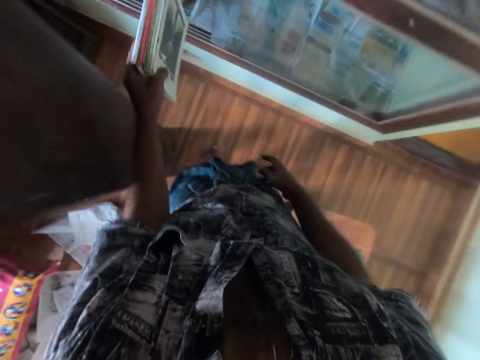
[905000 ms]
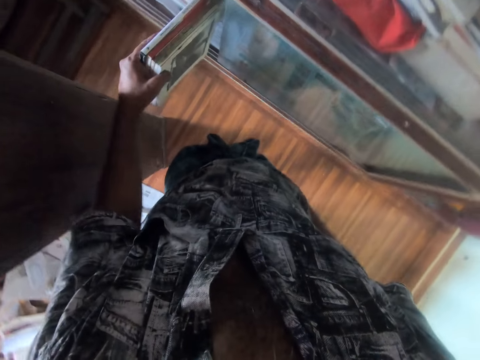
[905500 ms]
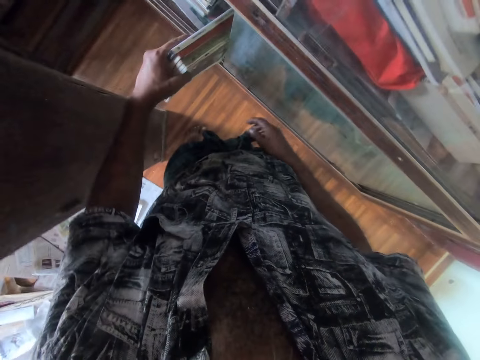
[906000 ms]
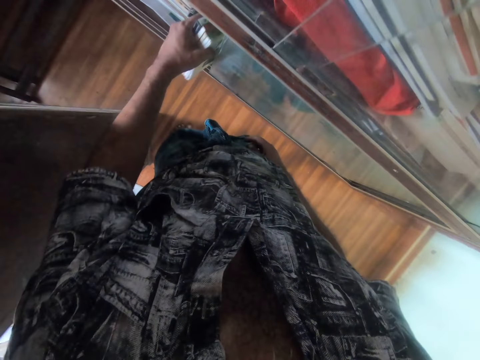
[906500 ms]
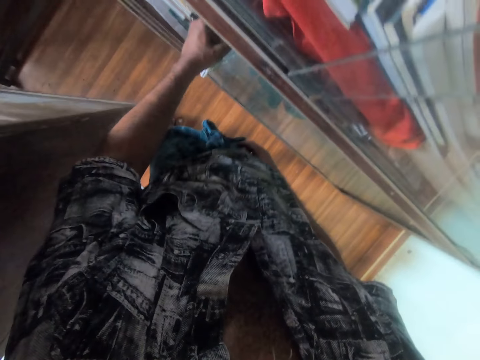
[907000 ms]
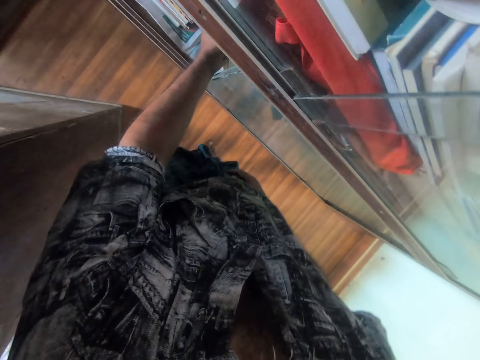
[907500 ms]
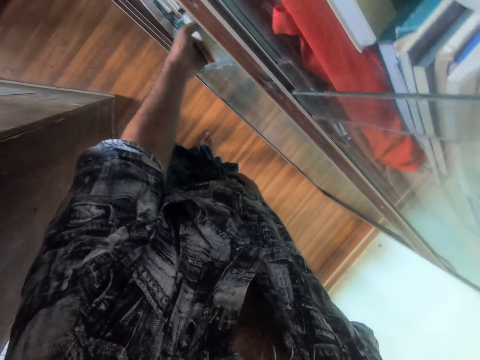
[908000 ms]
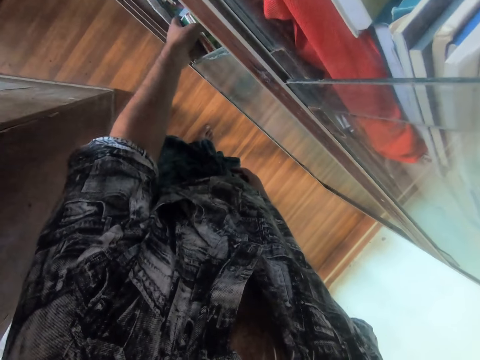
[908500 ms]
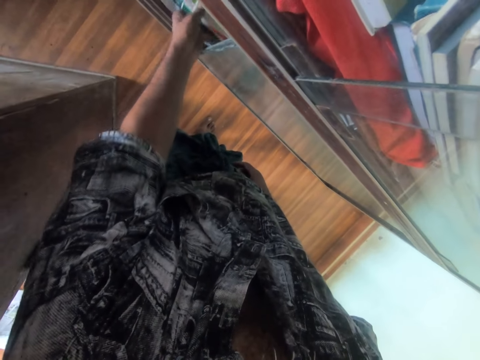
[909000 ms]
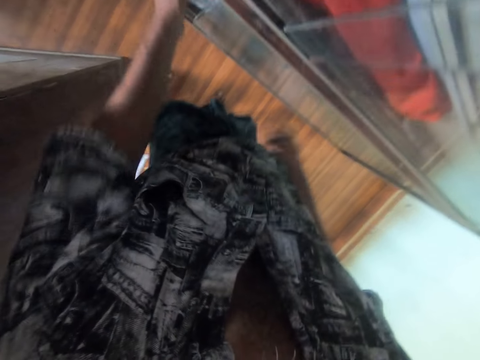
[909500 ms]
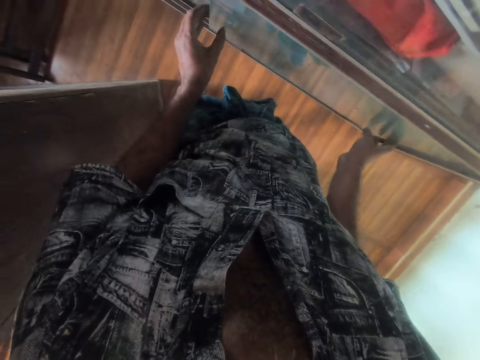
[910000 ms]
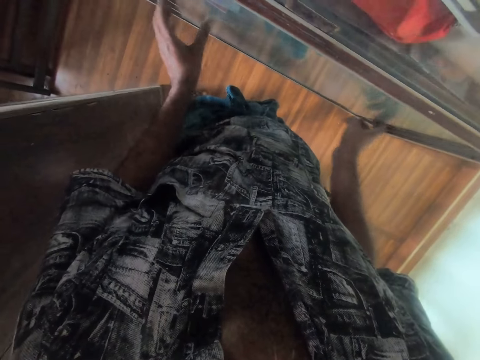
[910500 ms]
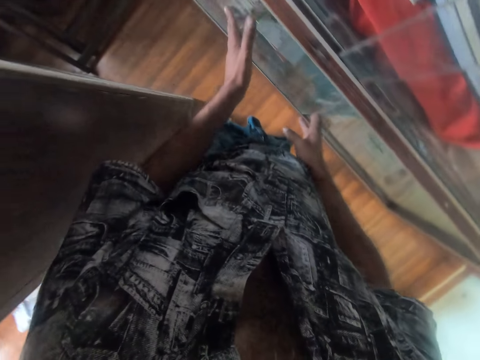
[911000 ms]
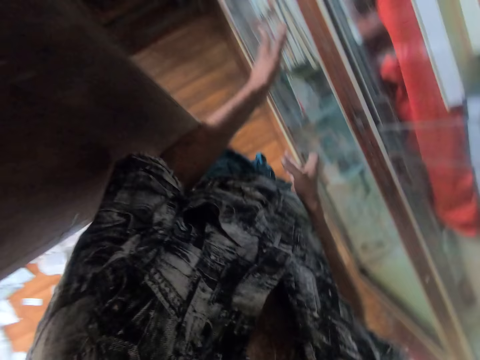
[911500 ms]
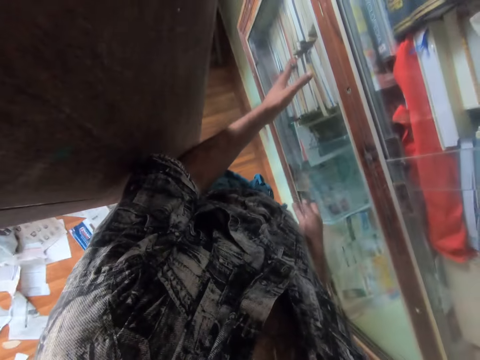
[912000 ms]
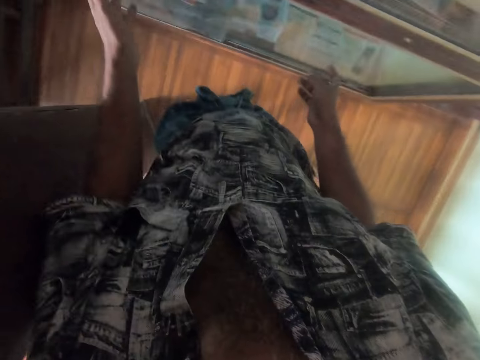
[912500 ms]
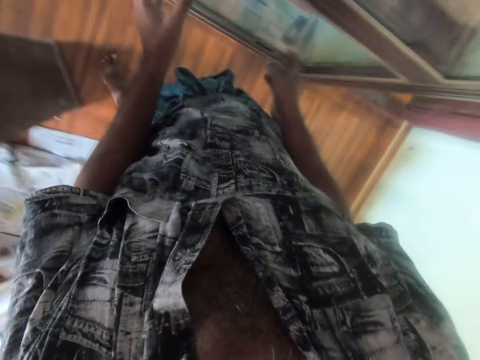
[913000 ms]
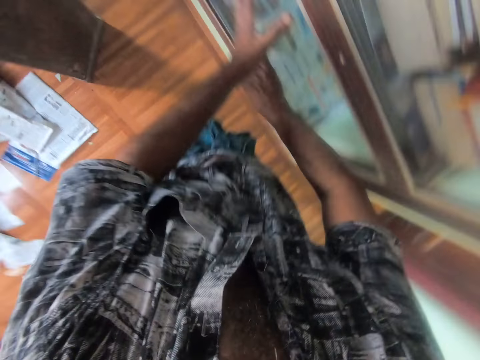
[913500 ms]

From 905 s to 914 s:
The camera wearer places the books in the book shelf with his left hand. He shuts a glass of the book shelf with both hands.

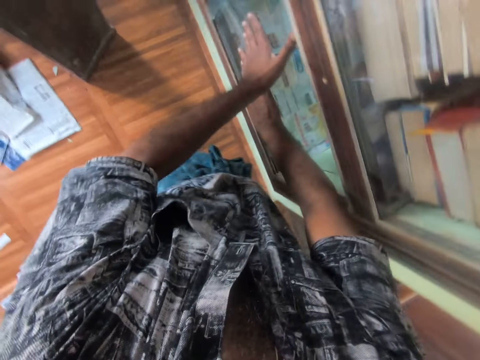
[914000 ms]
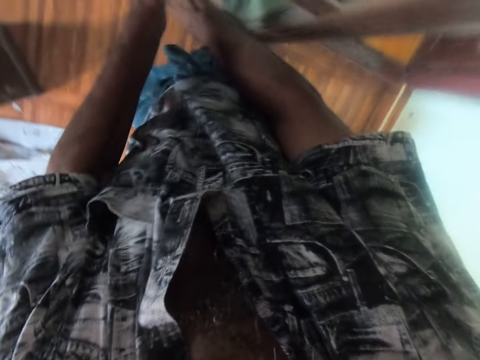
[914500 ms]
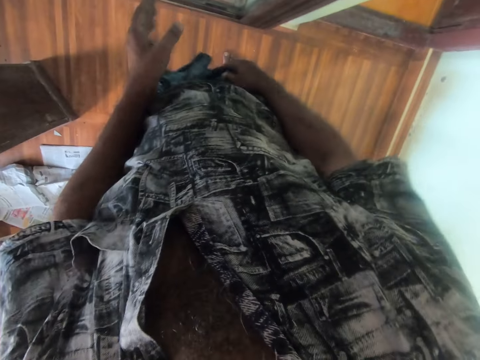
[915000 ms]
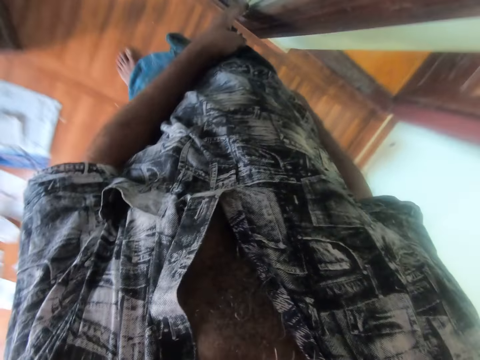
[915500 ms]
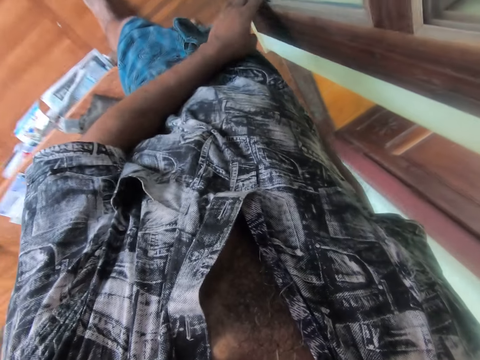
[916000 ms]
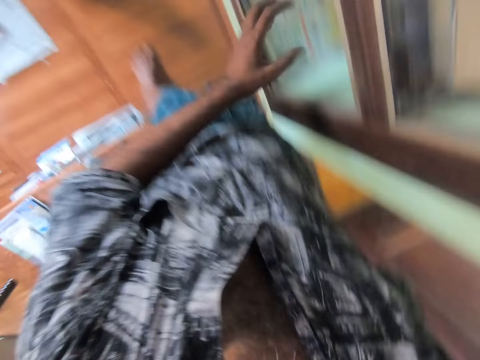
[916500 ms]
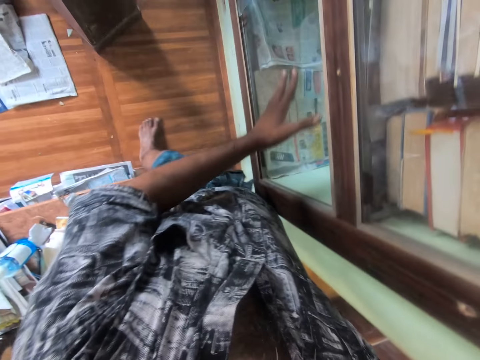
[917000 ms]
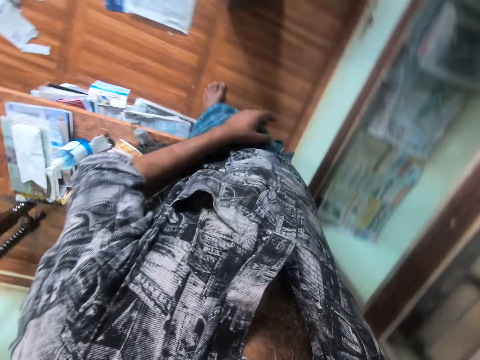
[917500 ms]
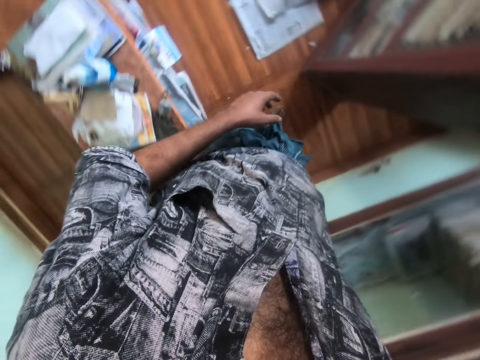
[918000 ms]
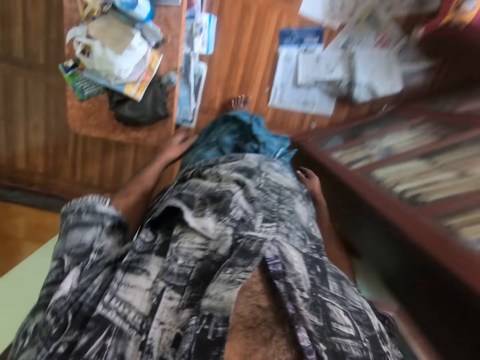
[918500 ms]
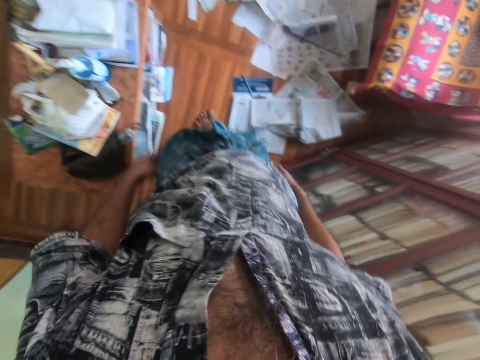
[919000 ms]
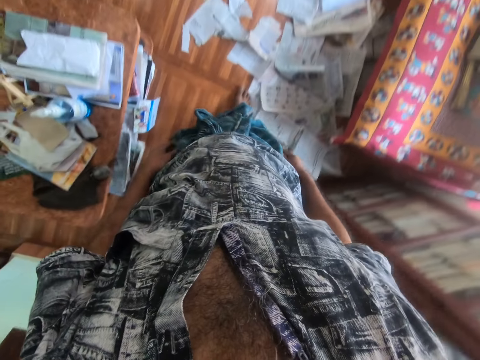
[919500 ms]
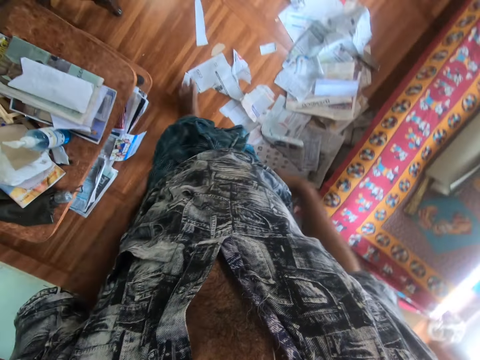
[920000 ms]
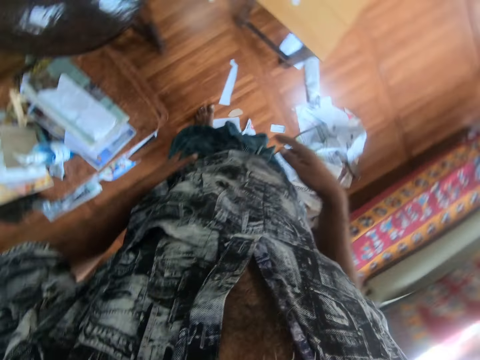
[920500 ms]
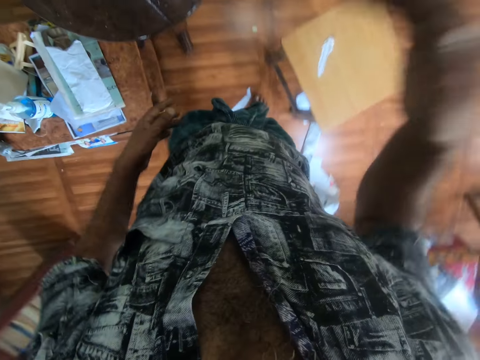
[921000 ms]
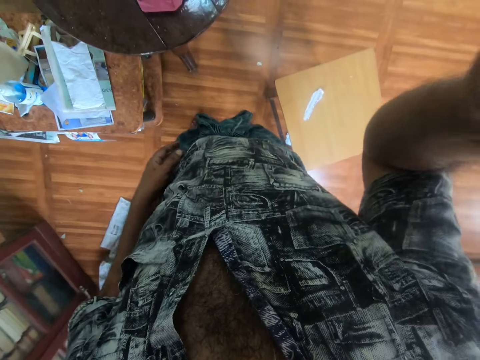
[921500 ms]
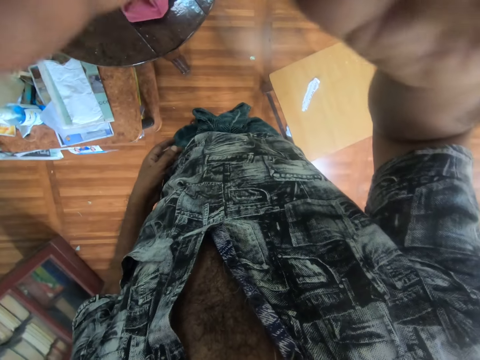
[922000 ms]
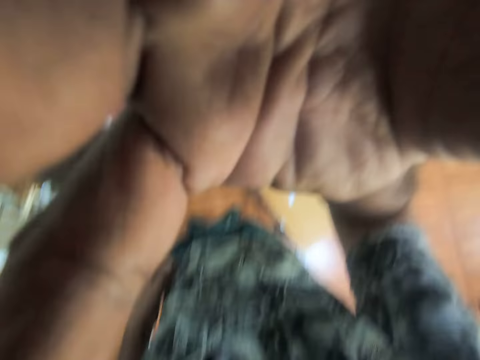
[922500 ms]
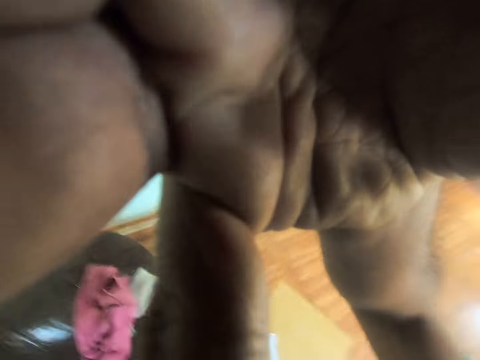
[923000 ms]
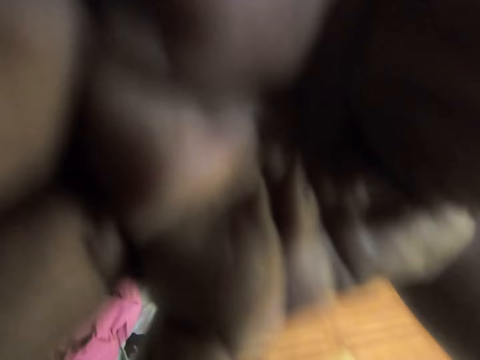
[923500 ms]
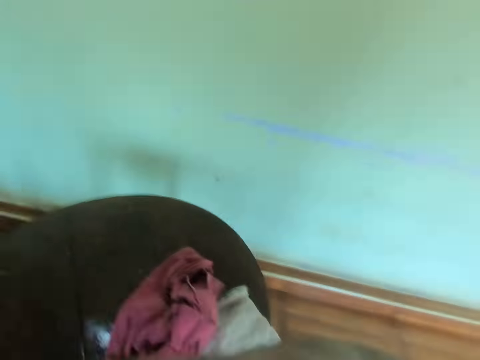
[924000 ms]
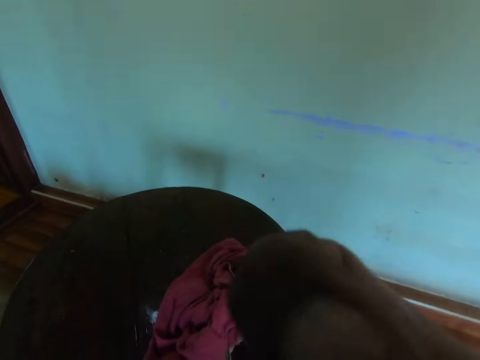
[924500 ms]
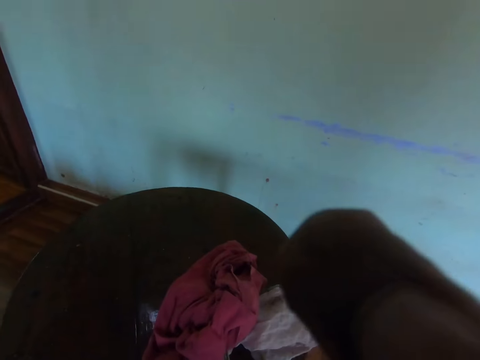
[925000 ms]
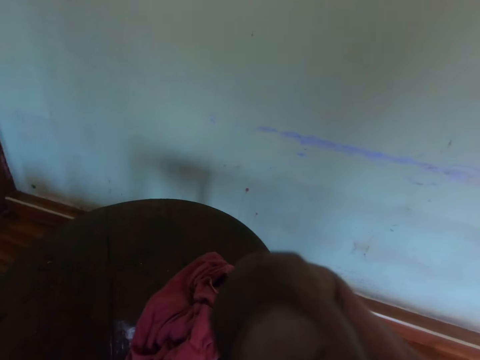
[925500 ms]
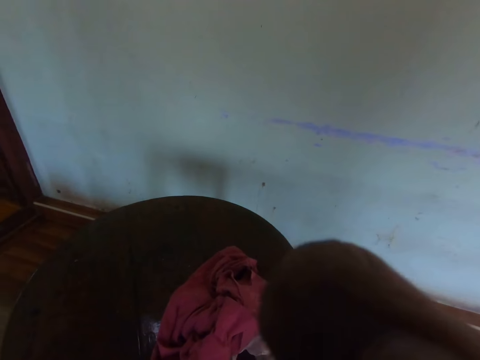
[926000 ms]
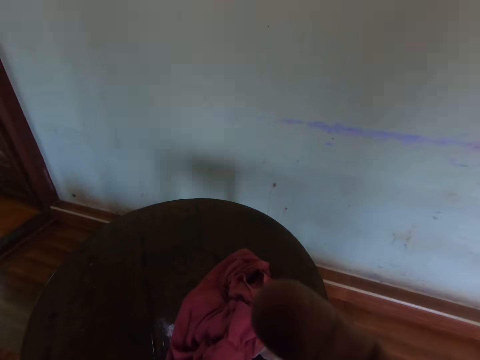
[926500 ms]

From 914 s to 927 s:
The camera wearer touches the glass of the book shelf with his left hand. He walks to the table. He moves some papers on a floor with his right leg. He adjusts his camera with his right hand.
